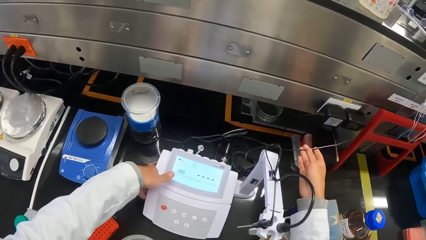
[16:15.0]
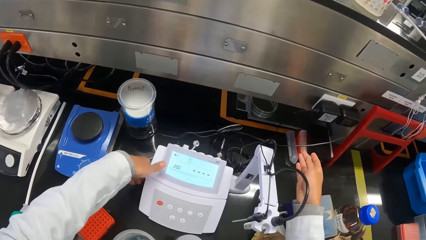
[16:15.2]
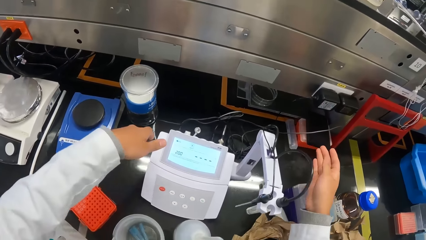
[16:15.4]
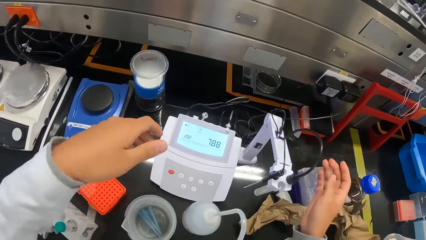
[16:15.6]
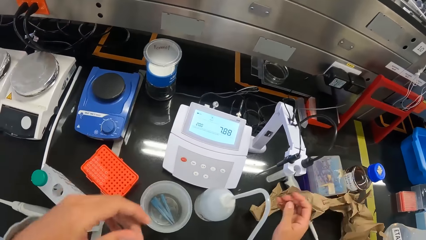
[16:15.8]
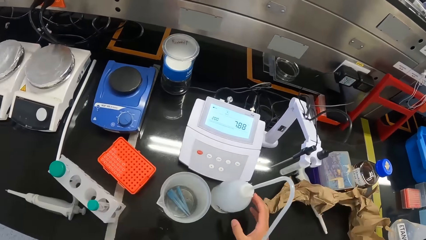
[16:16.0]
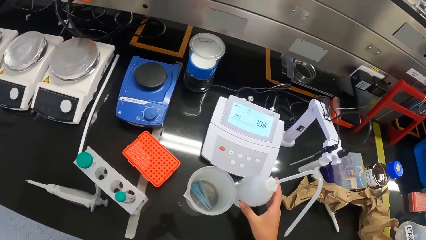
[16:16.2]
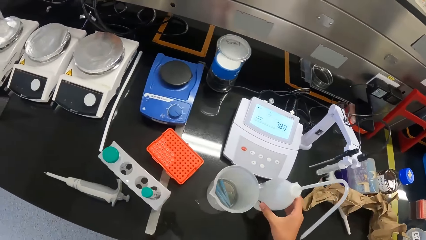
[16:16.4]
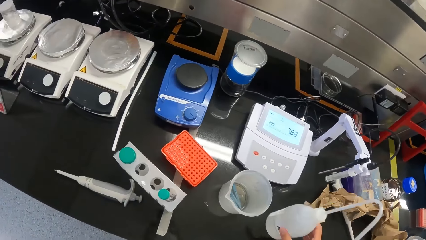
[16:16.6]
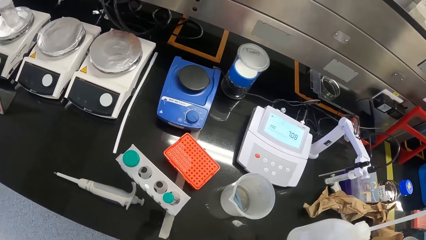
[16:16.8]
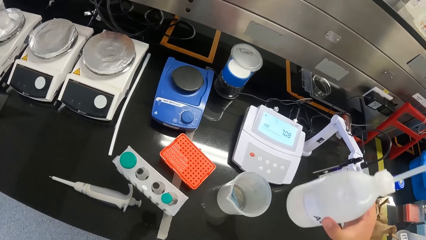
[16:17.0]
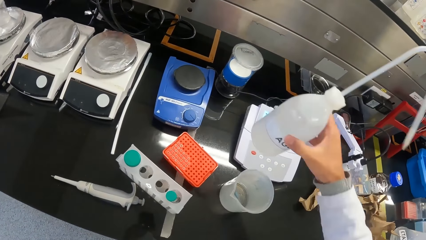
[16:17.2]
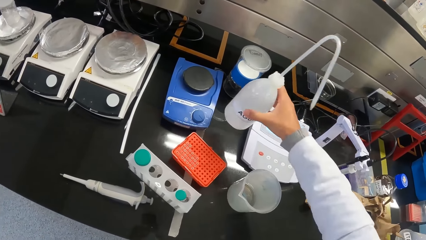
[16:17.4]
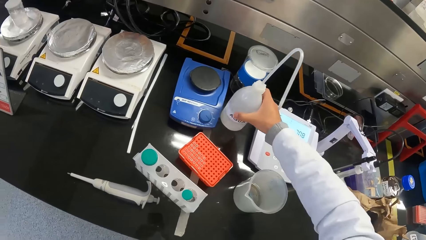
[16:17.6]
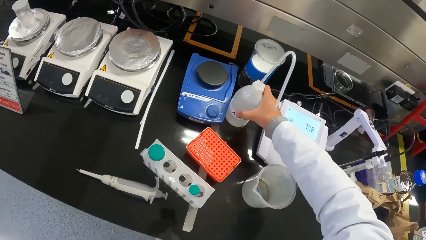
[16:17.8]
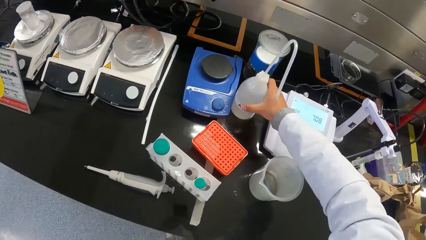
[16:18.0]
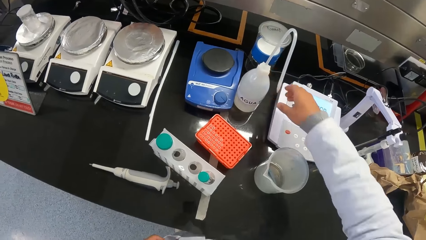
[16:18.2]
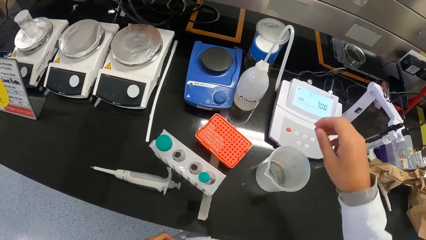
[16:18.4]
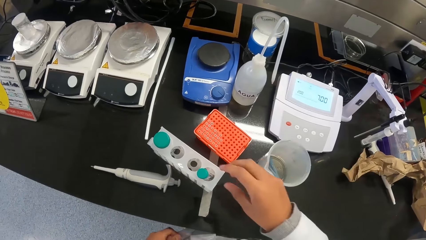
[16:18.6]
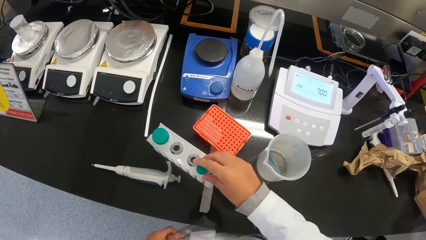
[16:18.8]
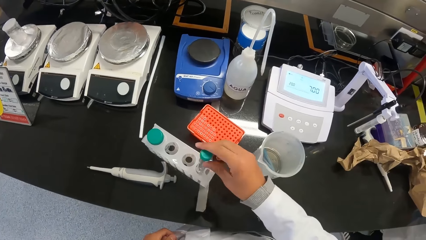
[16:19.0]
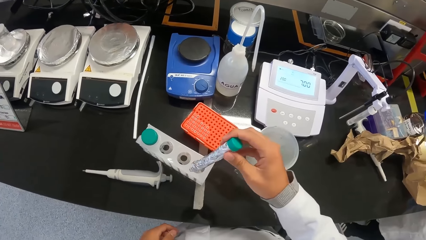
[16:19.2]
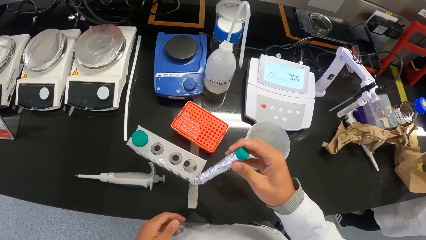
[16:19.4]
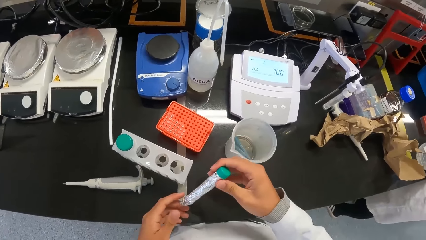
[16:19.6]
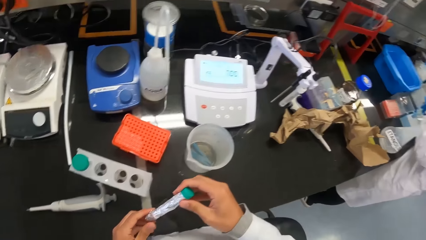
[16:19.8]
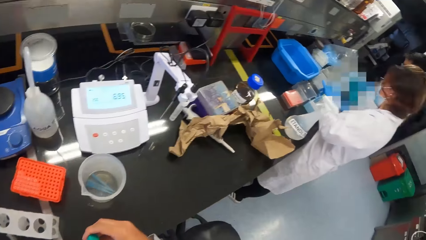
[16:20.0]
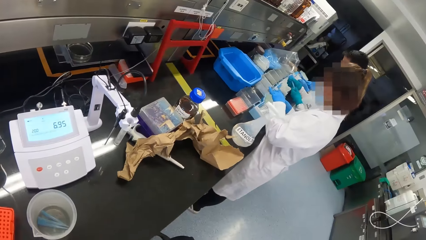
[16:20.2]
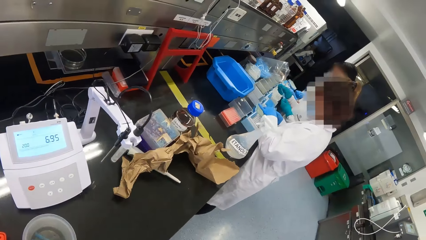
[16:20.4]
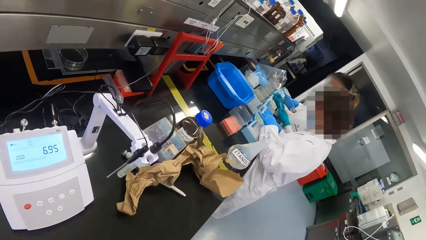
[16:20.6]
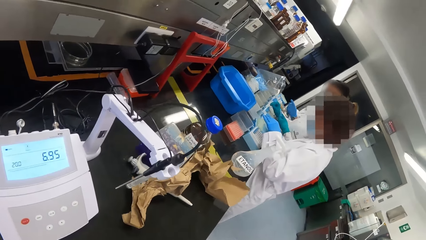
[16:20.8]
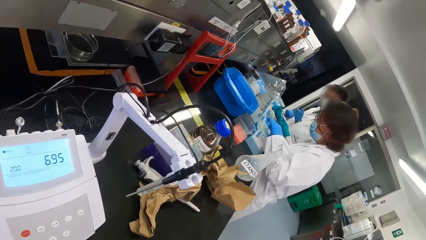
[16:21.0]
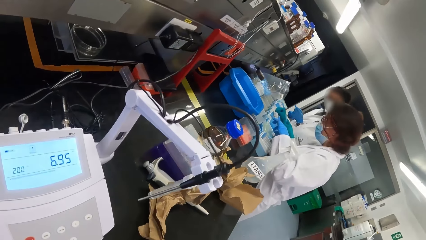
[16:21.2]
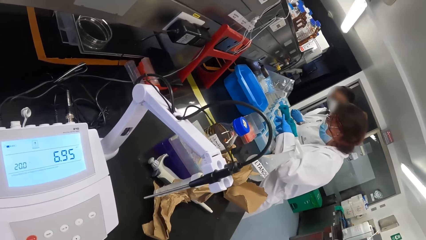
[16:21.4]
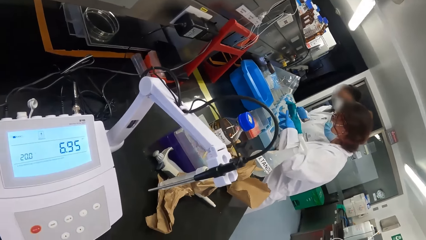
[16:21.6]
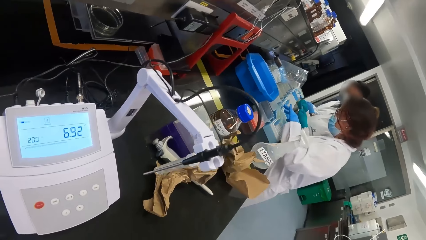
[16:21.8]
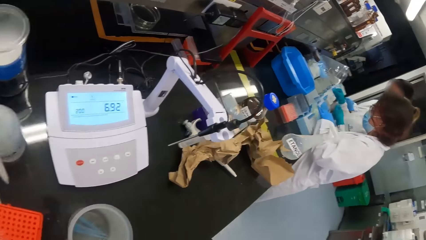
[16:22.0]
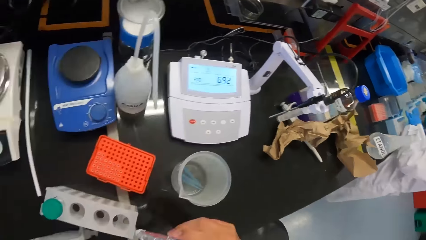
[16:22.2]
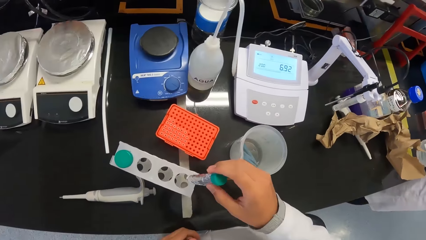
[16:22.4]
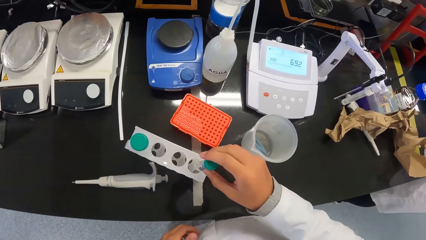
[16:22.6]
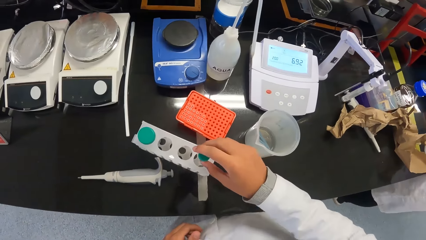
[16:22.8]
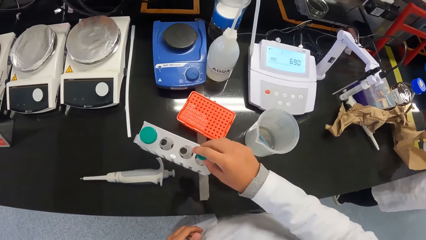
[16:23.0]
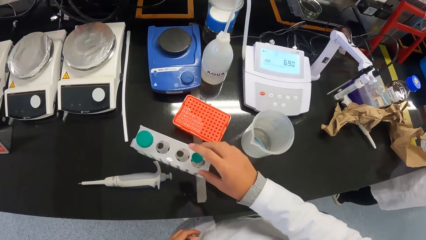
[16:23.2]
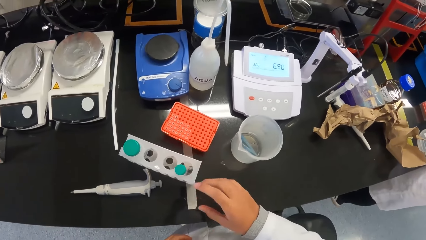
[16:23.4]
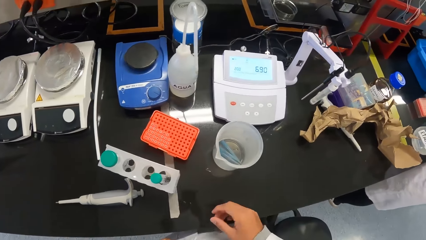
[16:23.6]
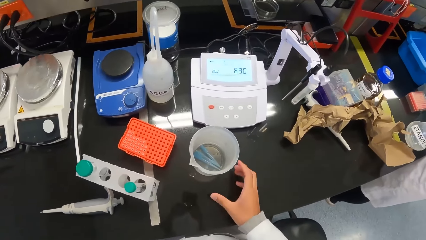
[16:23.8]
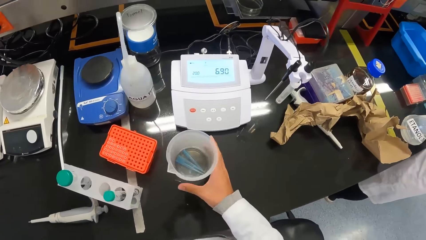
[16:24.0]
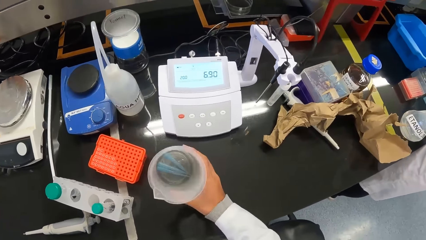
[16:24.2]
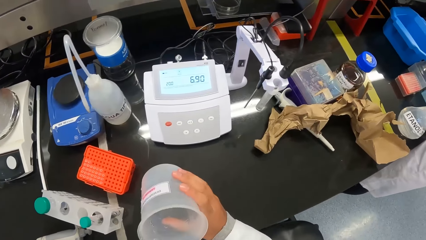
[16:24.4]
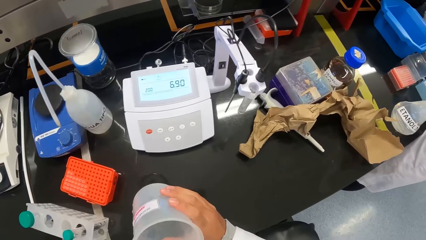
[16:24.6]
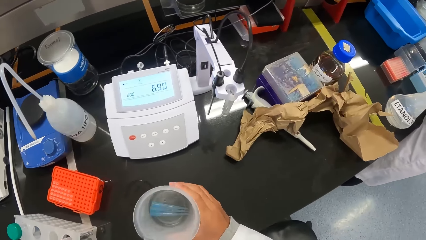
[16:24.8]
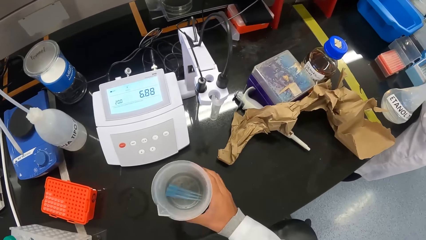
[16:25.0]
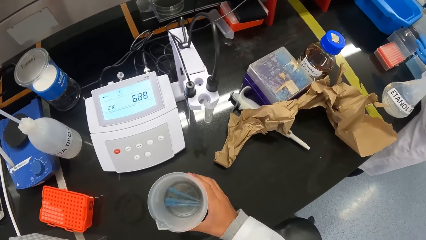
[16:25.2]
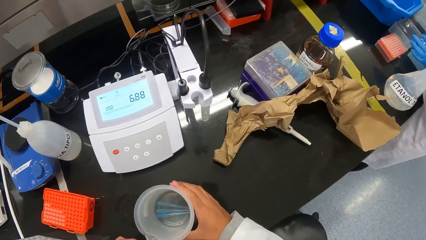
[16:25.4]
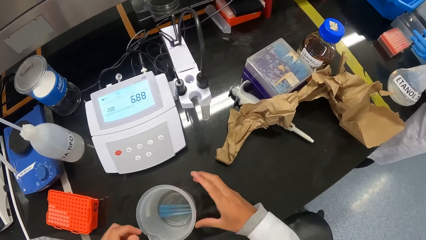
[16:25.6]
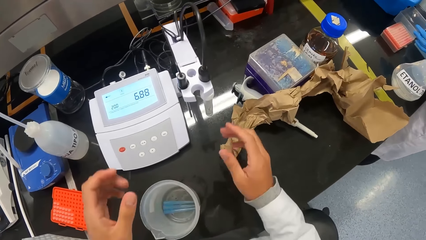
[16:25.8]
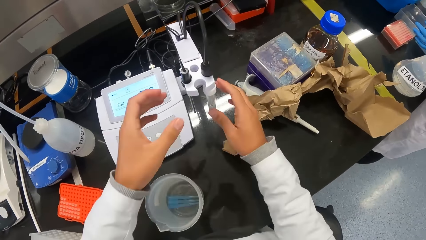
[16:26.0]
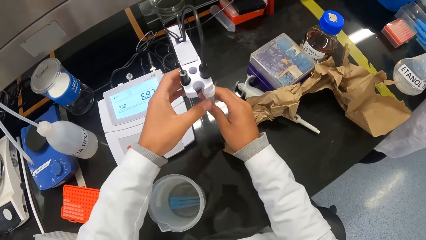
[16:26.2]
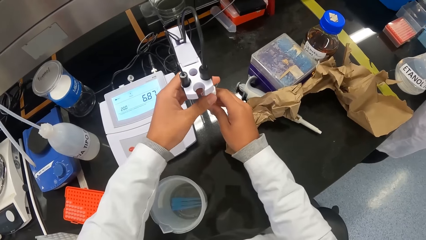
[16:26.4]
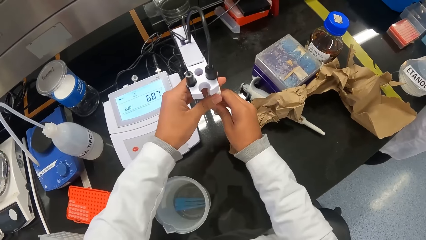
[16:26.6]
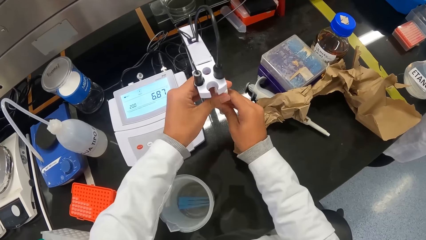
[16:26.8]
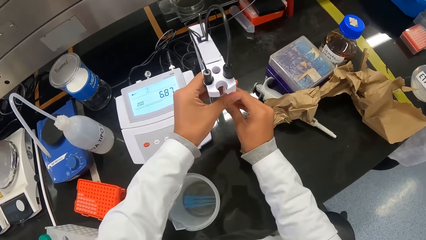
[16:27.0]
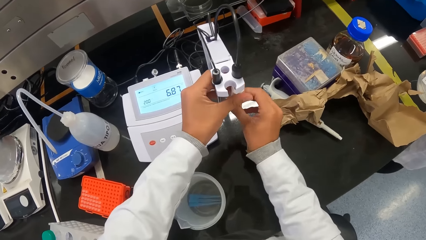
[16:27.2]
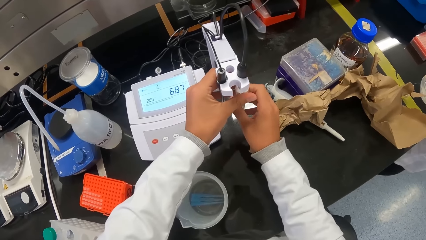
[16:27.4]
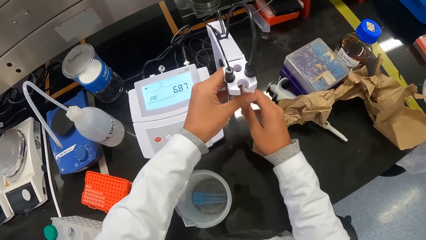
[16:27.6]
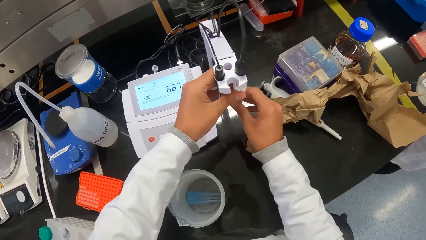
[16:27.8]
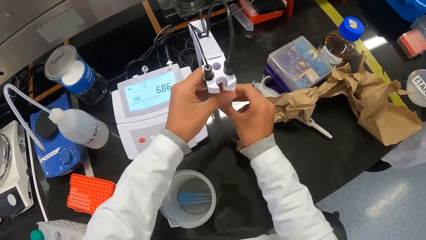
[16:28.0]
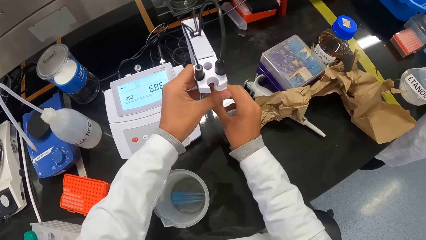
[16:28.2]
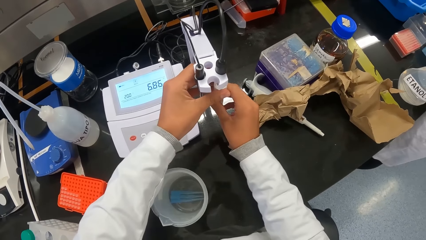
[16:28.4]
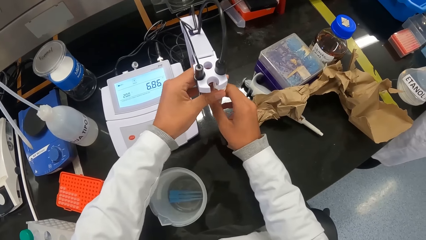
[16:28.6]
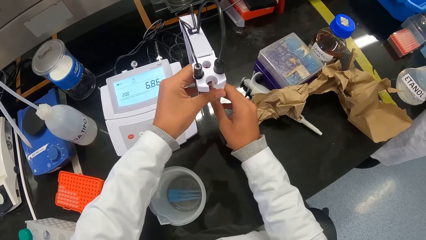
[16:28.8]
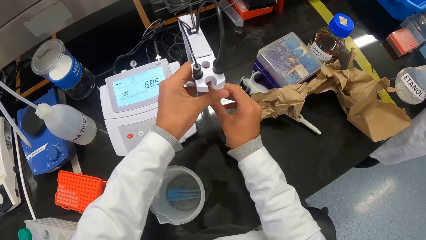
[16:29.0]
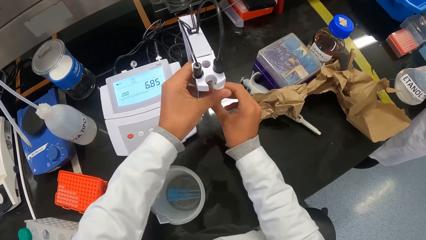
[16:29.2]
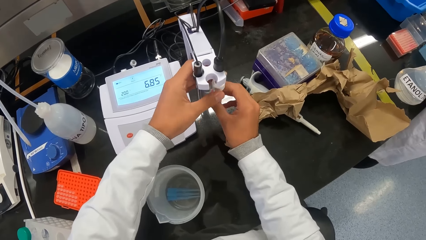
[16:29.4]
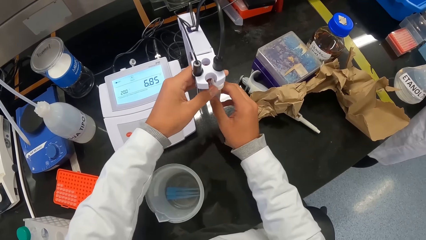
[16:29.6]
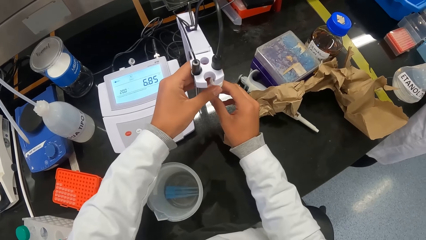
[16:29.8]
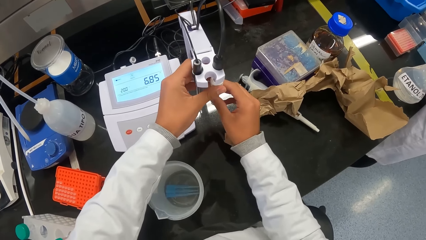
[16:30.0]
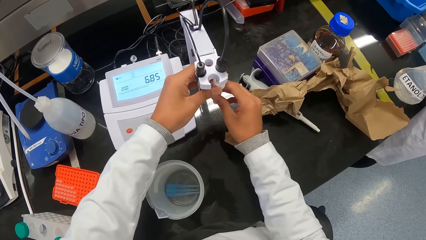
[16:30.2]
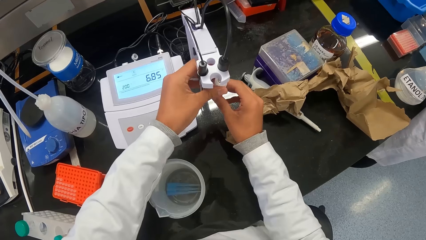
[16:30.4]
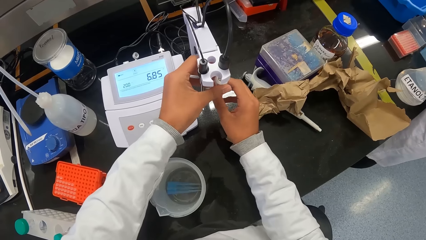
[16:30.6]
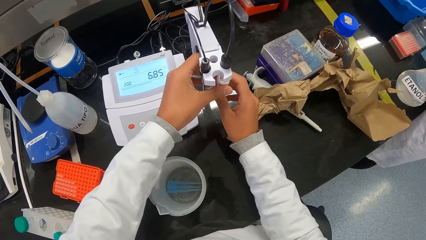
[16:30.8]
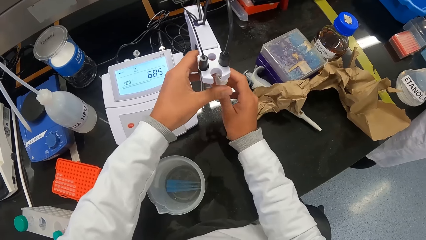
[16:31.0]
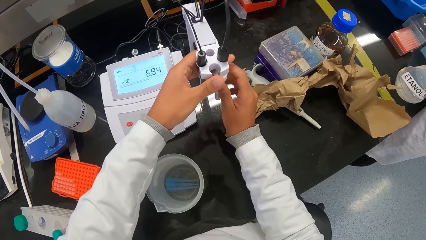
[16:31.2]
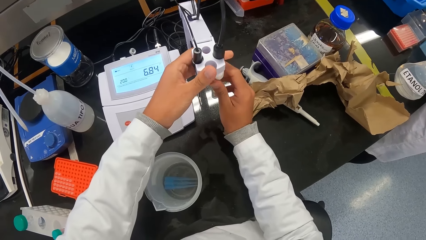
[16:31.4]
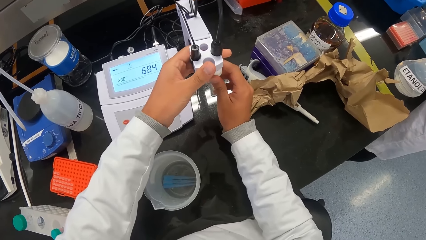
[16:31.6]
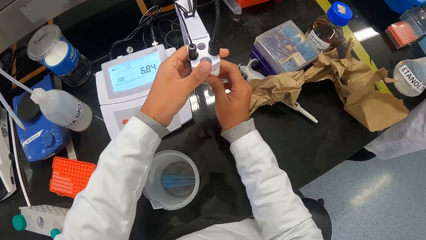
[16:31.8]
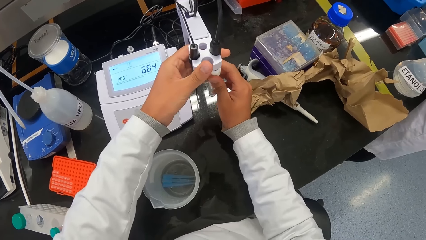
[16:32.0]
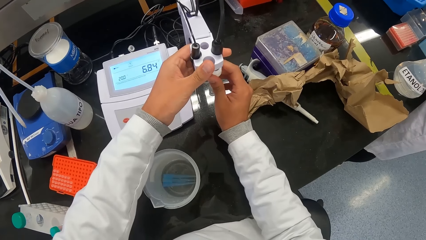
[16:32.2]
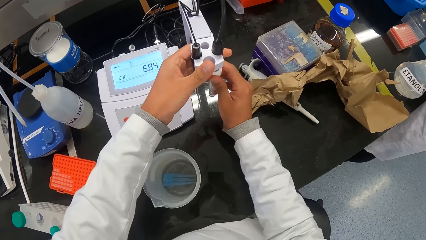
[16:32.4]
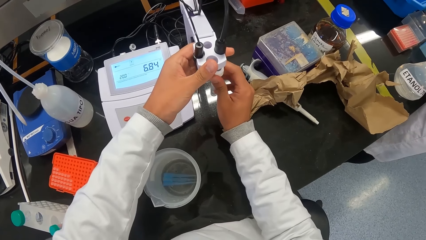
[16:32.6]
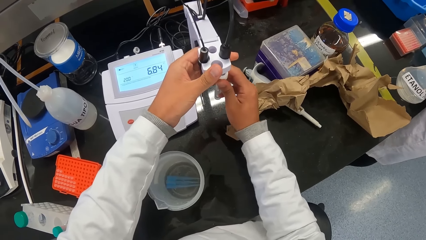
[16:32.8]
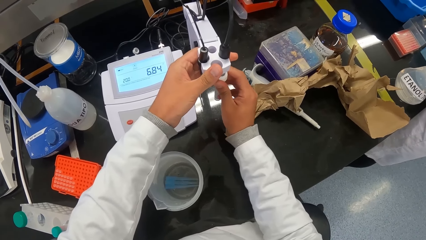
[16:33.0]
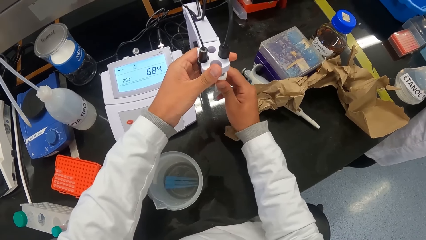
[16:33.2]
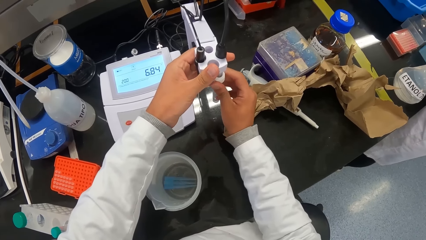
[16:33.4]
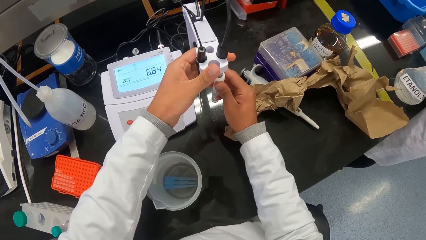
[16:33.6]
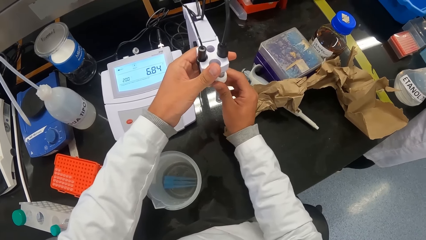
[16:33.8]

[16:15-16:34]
The camera wearer shifts the pH meter on the workstation with his left hand. He picks up the wash bottle from the workstation with his right hand. He places the wash bottle in his right hand on the workstation. He picks up a test tube from a test tube rack on the workstation with his right hand. He holds the test tube with both hands. The woman places a test tube in her right hand into a test tube rack on the workstation. Another woman drops a test tube in her left hand into the test tube rack on the workstation. The first woman takes a test tube from her left hand with her right hand and drops the test tube in her right hand into the test tube rack on the workstation. The camera wearer places the test tube in his right hand into the test tube rack on the workstation. He picks up the beaker from the workstation with his right hand. He places the beaker in his right hand on the workstation. He holds the probe of the pH meter on the workstation with both hands. He unscrews the probe from the electrode holder of the pH meter on the workstation with both hands. He touches the electrode holder of the pH meter on the workstation with his left hand. He unscrews the probe from the electrode holder of the pH meter on the workstation with his right hand.
